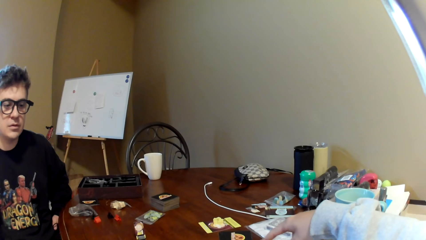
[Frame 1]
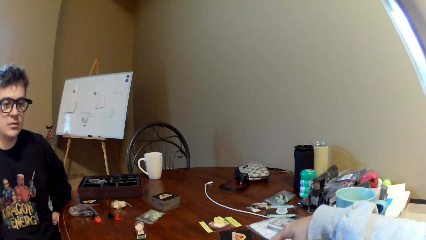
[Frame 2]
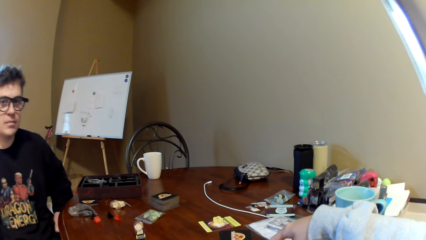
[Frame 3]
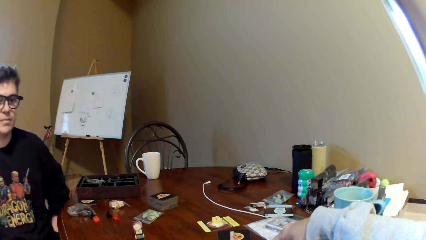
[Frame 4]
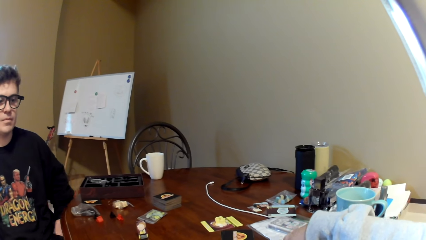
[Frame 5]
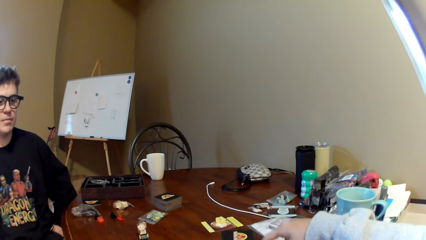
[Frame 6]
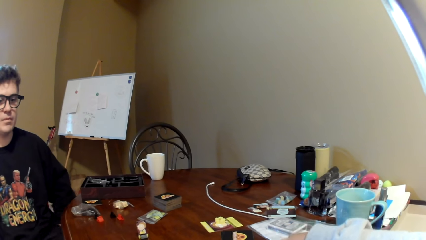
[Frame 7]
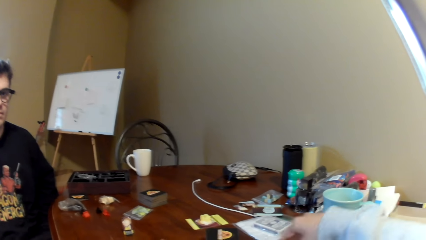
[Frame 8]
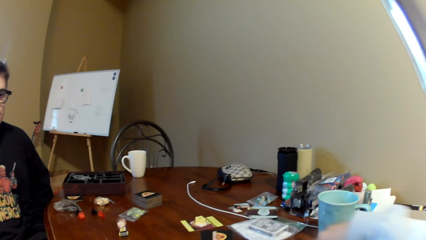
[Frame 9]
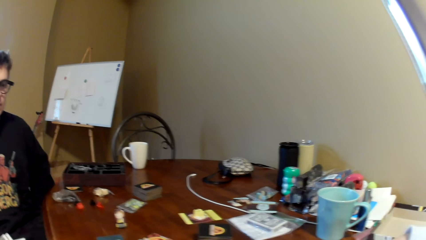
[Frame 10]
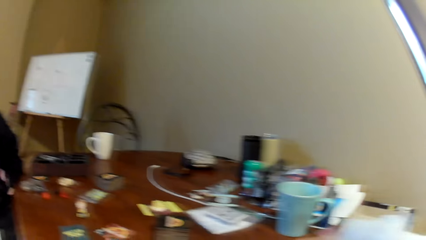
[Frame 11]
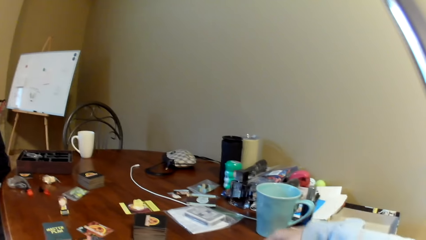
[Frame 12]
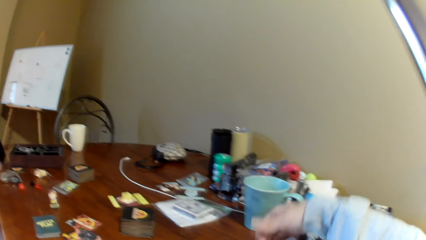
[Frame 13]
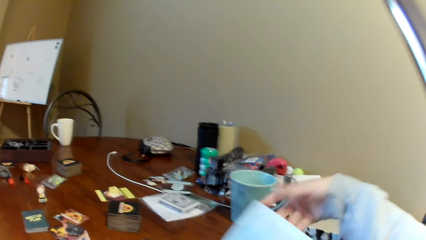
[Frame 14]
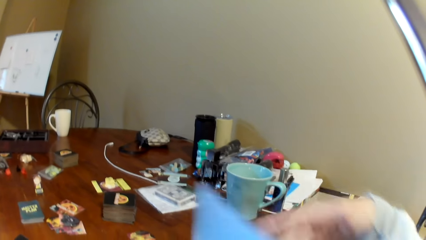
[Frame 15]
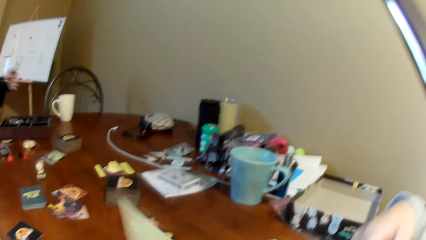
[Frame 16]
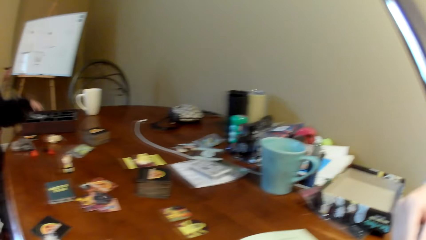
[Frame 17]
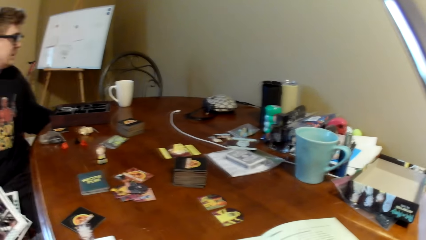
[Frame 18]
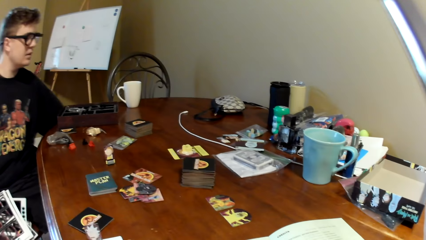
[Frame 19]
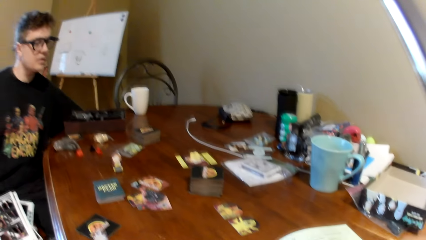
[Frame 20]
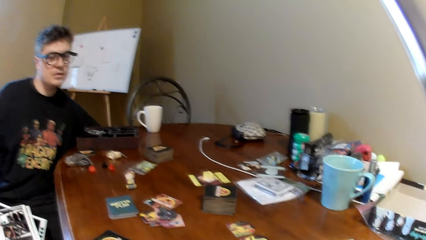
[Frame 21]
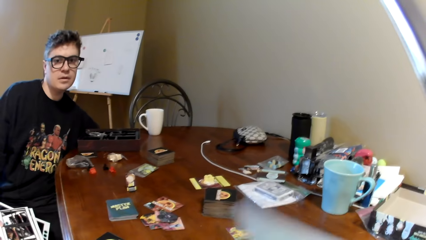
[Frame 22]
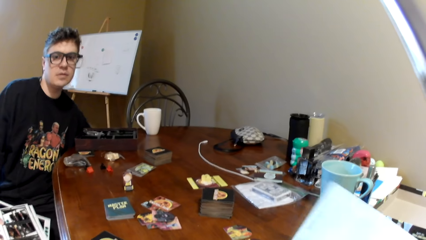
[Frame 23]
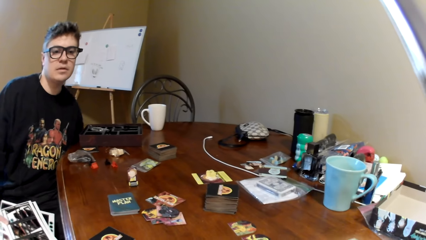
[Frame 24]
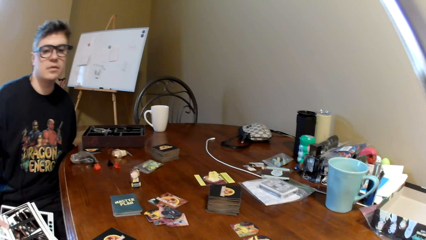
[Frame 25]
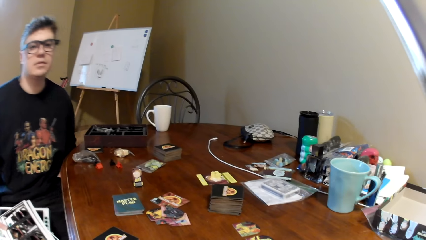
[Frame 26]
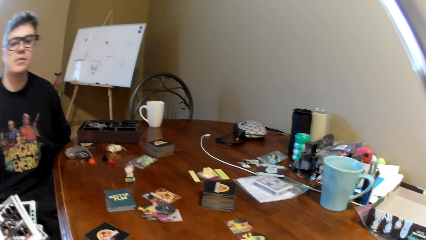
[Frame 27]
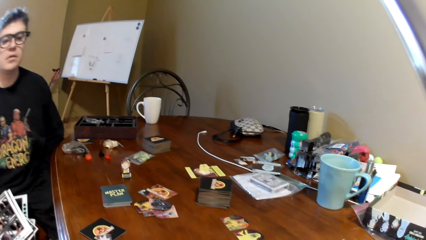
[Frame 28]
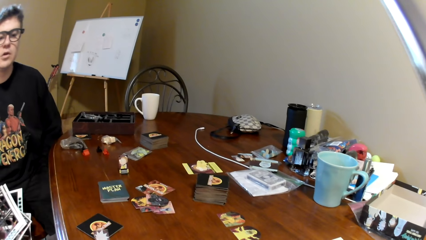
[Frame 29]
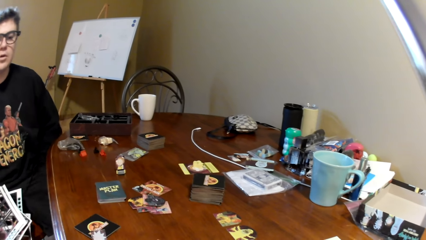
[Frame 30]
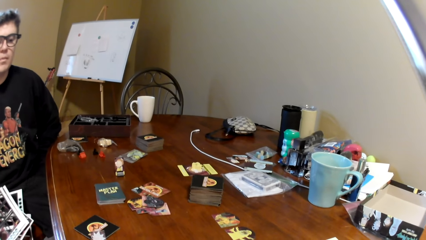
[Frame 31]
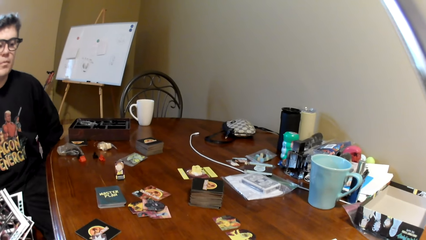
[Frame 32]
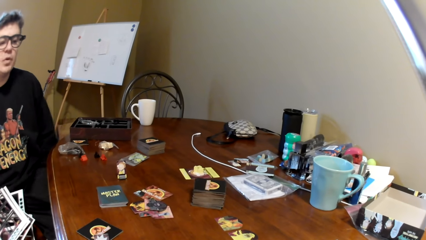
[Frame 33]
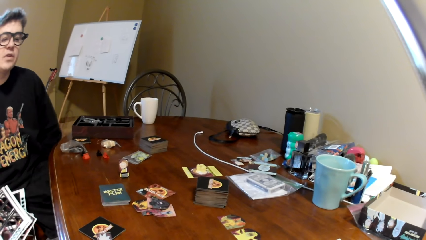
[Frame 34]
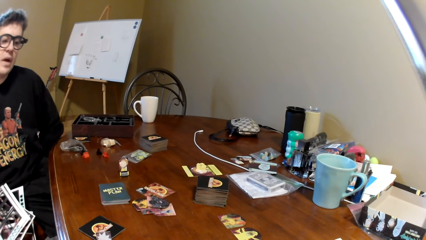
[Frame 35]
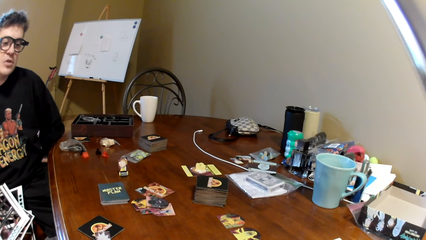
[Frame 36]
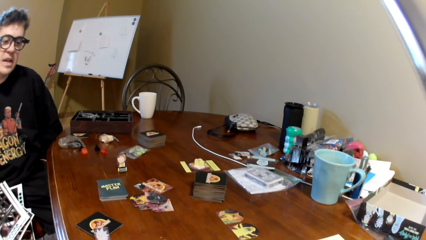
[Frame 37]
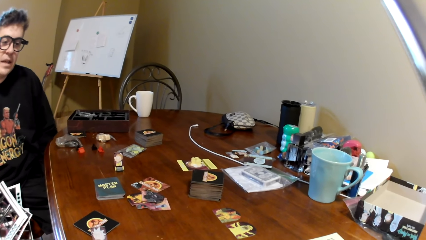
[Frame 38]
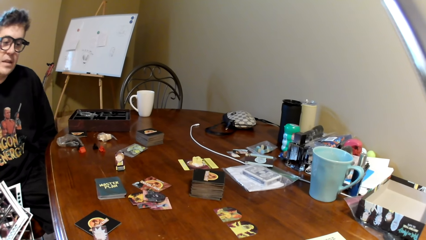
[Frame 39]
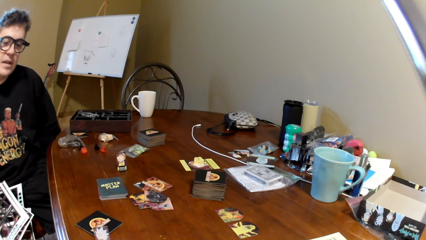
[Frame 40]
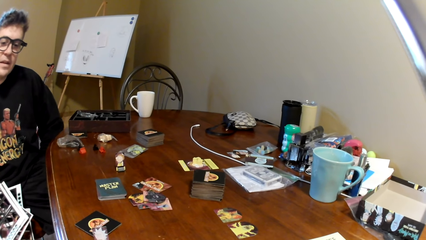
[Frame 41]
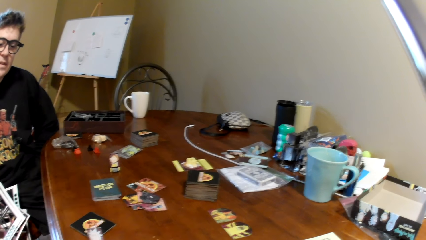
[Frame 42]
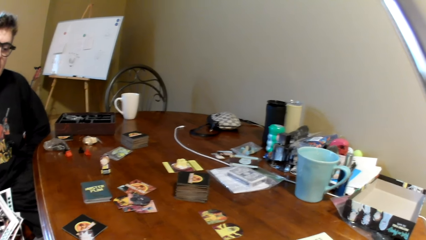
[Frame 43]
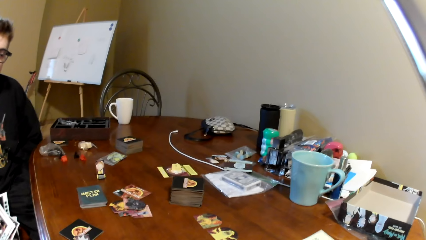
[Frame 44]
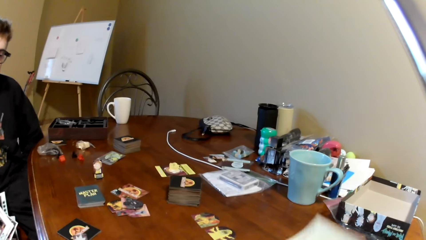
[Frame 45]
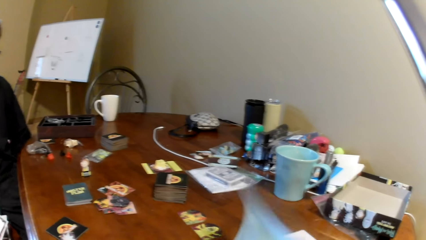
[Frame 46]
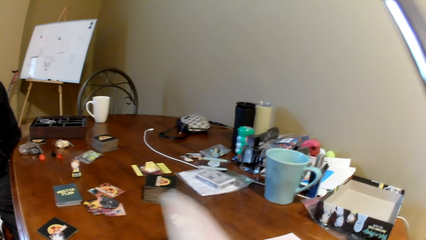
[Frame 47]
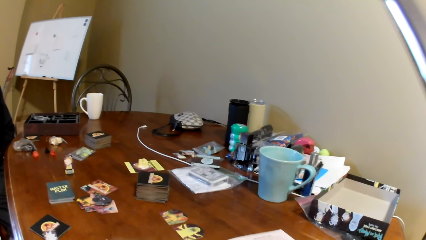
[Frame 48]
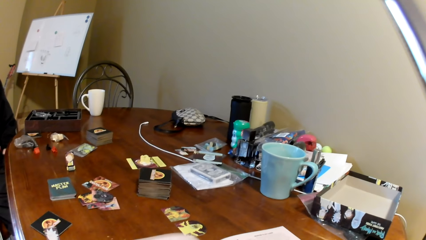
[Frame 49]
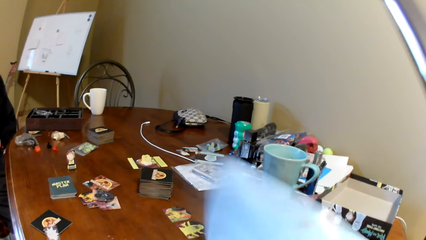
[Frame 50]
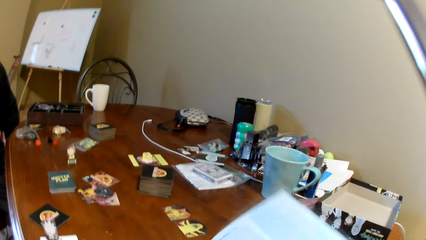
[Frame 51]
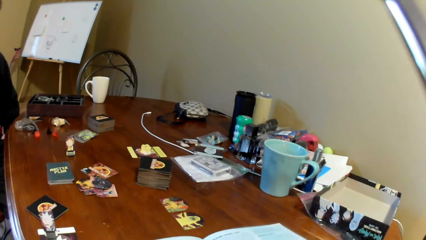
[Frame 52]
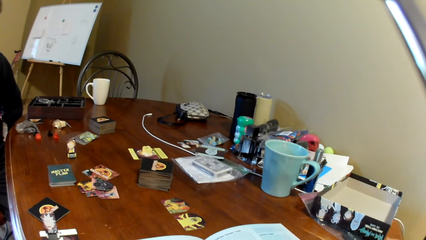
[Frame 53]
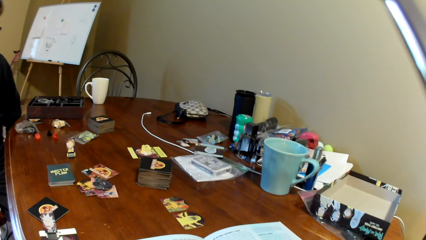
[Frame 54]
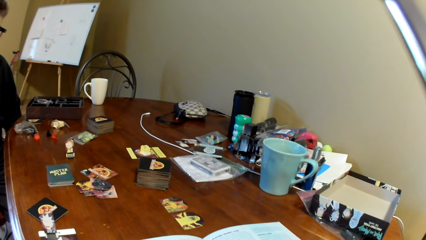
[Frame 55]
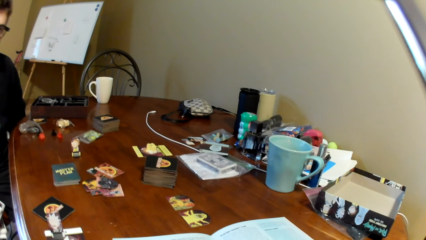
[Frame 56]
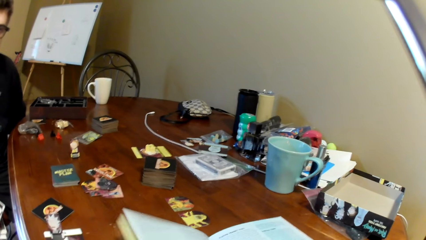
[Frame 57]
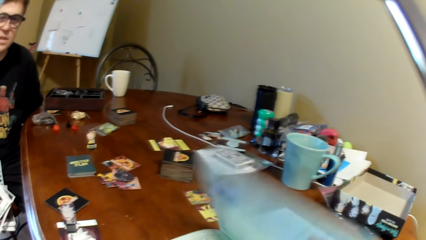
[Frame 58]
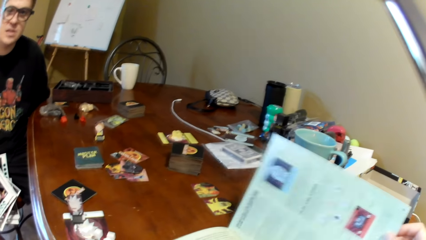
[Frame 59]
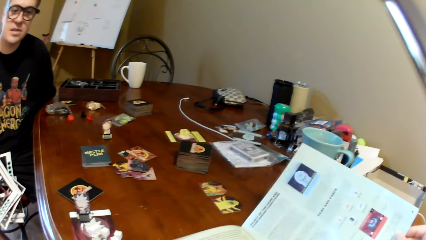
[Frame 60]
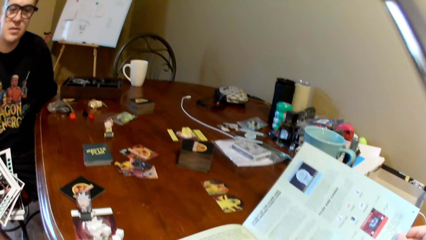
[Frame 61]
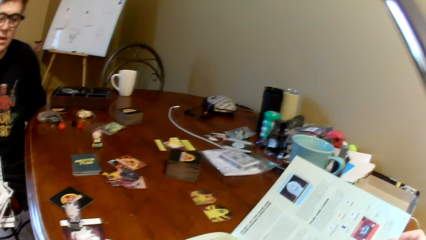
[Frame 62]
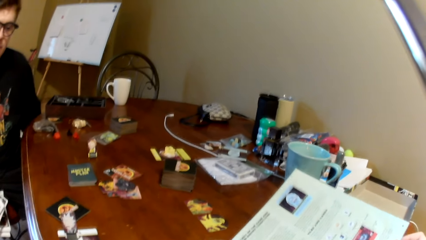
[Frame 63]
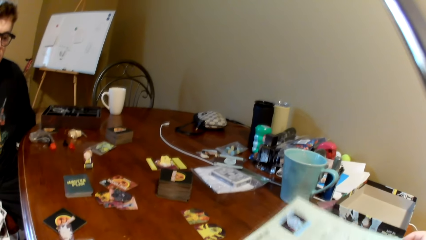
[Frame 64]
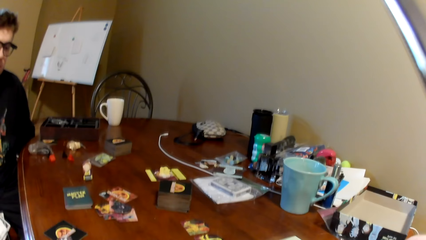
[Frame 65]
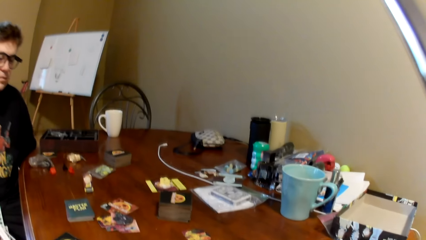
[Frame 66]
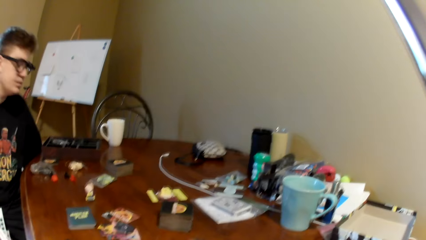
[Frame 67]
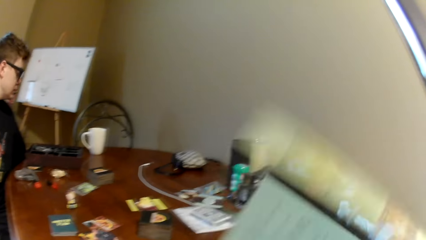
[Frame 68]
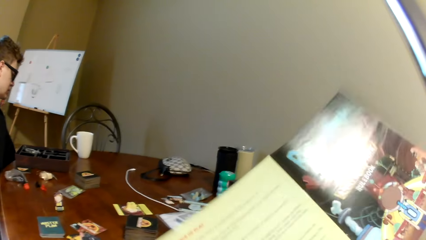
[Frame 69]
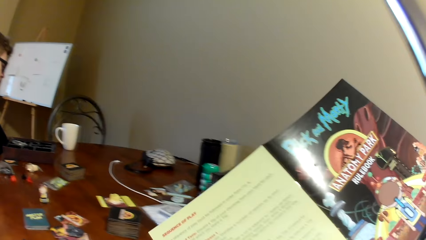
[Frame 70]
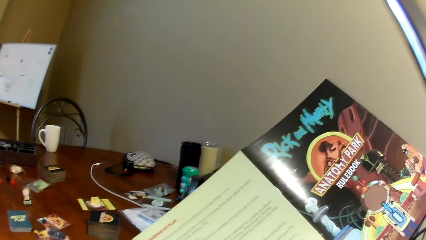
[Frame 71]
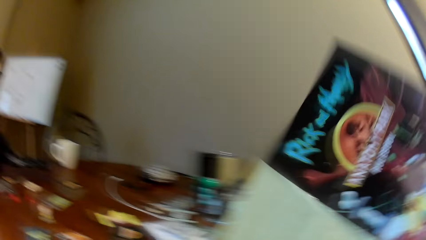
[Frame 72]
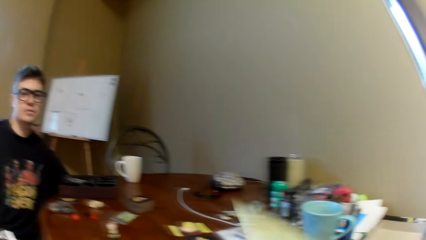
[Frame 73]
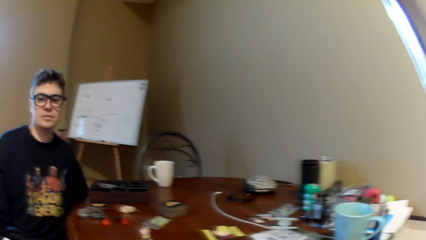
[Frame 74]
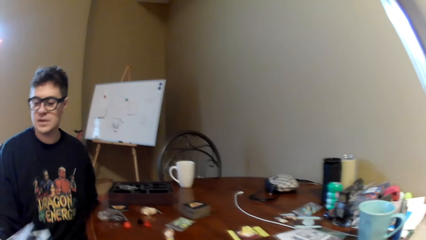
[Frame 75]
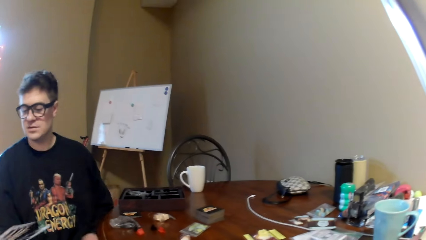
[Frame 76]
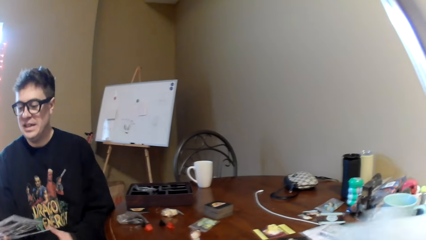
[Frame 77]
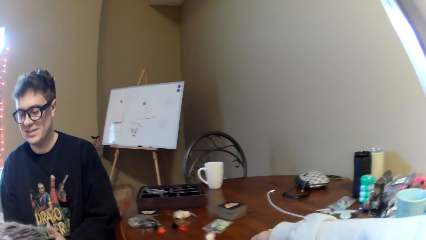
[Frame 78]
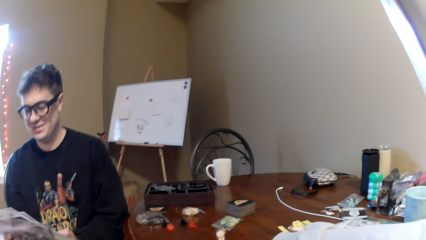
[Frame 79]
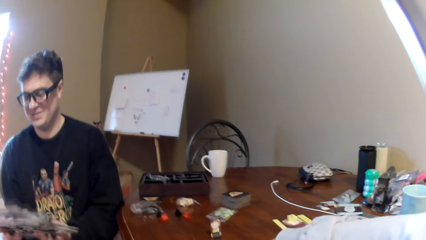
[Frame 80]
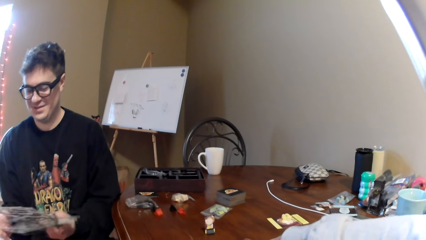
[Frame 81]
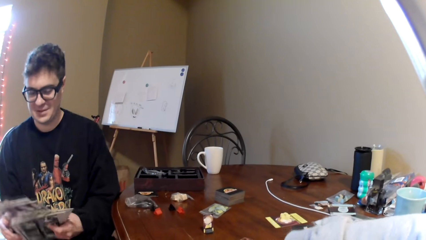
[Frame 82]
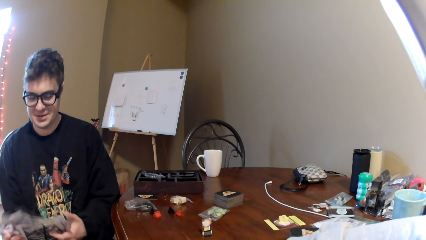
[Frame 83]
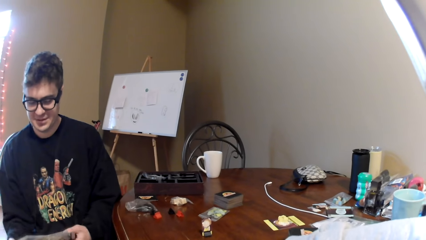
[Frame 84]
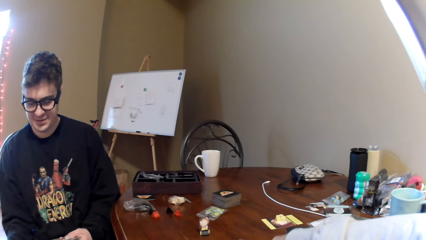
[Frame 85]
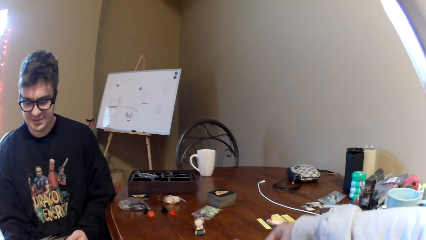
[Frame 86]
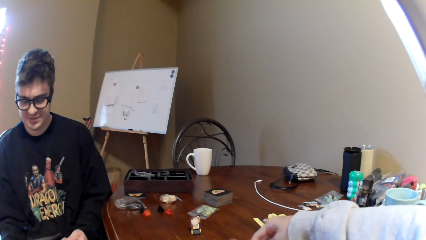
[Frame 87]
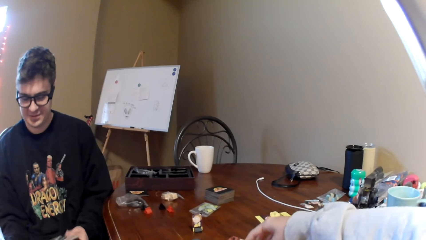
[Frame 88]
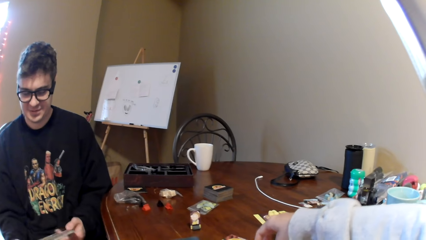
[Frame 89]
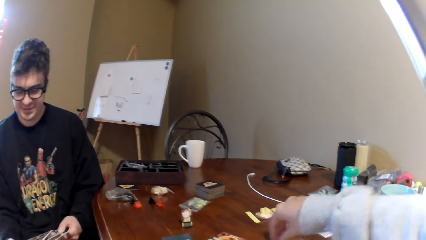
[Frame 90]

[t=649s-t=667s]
The camera wearer points at the playing cards, moves the cards on the table, and moves the right hand. He turns the page of the magazine or book. A man moves his hand beside the table and converses with the camera wearer. The man touches his pocket, puts his hand in the pocket, and converses with the camera wearer. The camera wearer turns the page of the magazine, reads the magazine, turns the page of the magazine, and reads the magazine. The man converses with the camera wearer. The camera wearer lifts the magazine and puts down the book. The man converses with the camera wearer and looks at the card holders. The camera wearer moves his hand on the table.
